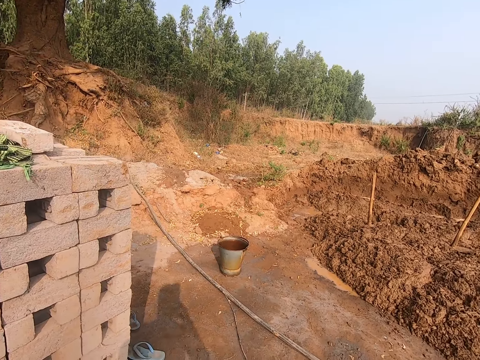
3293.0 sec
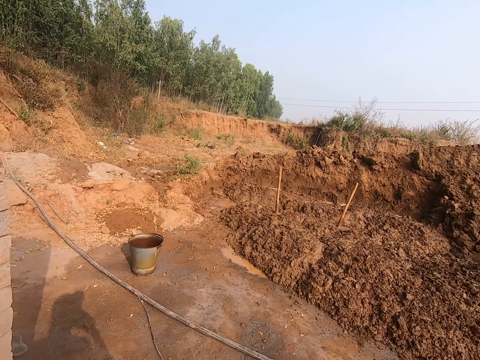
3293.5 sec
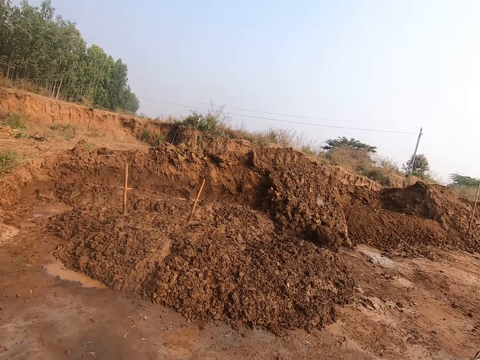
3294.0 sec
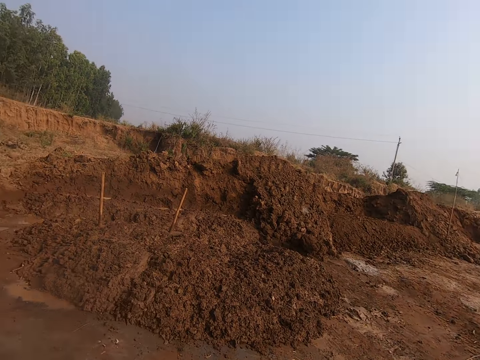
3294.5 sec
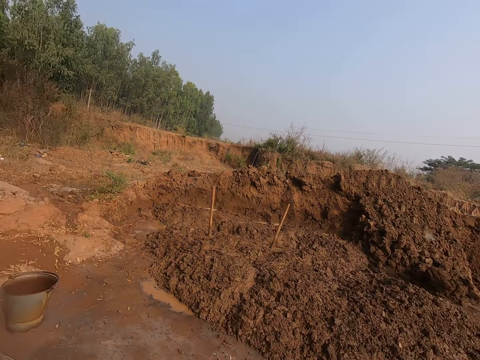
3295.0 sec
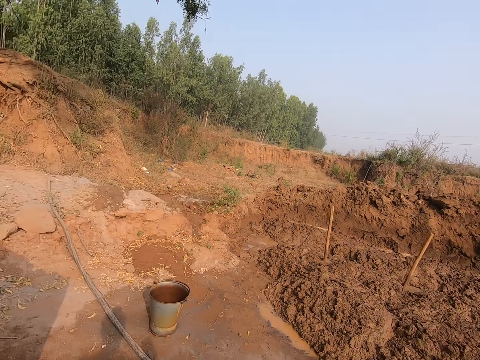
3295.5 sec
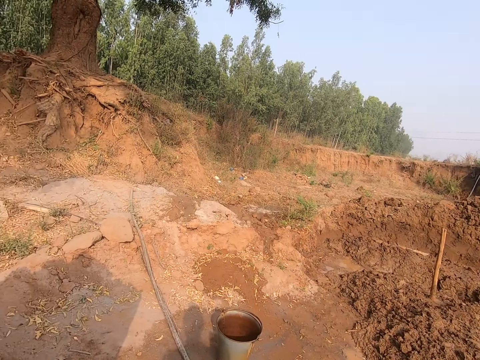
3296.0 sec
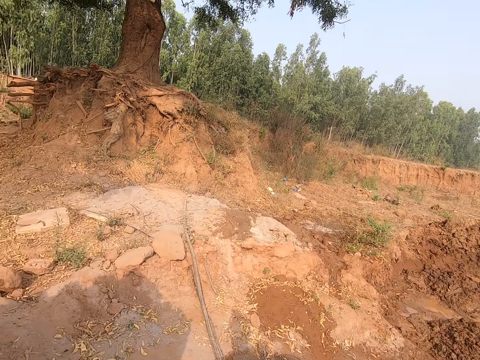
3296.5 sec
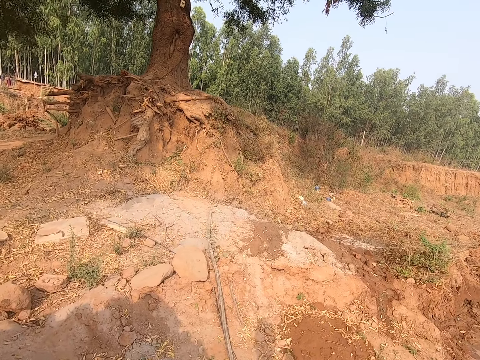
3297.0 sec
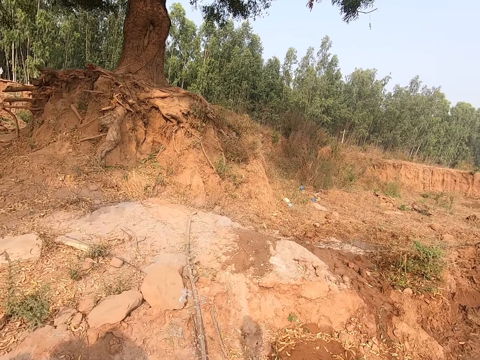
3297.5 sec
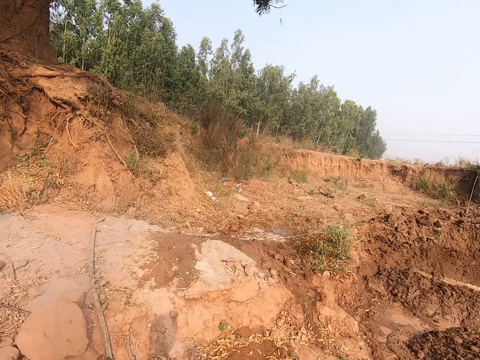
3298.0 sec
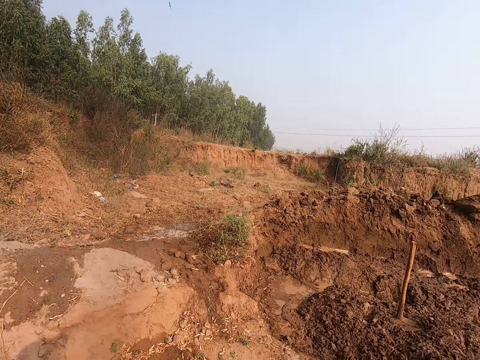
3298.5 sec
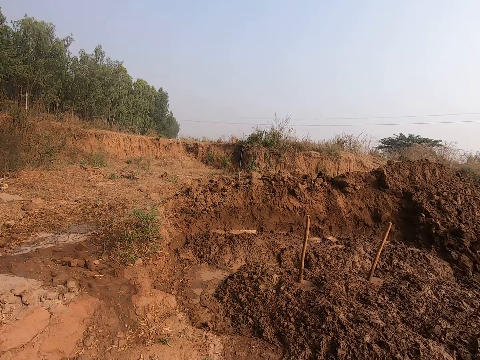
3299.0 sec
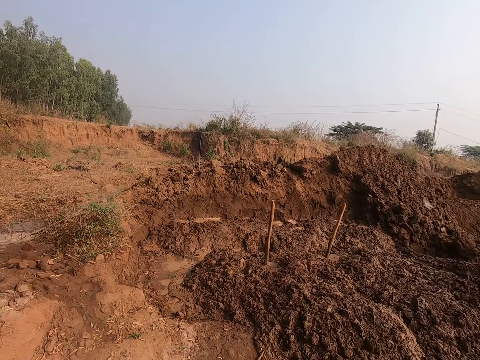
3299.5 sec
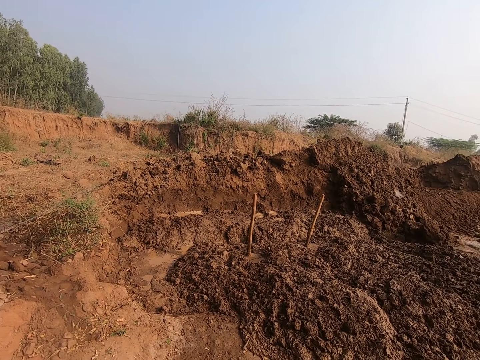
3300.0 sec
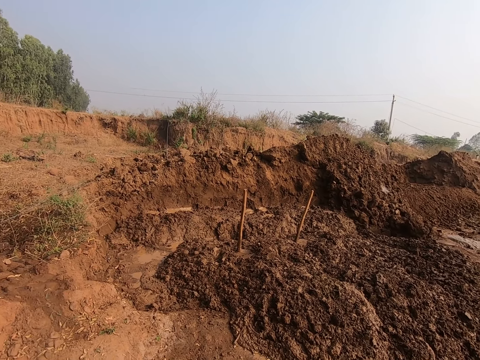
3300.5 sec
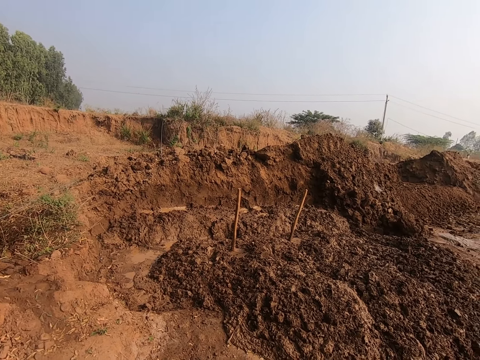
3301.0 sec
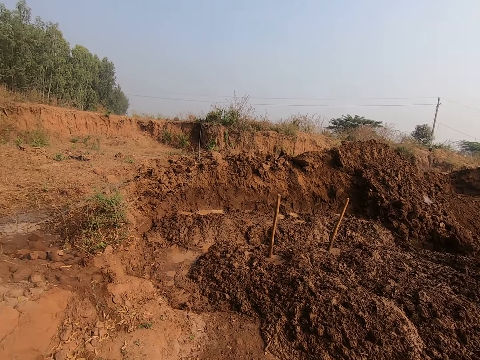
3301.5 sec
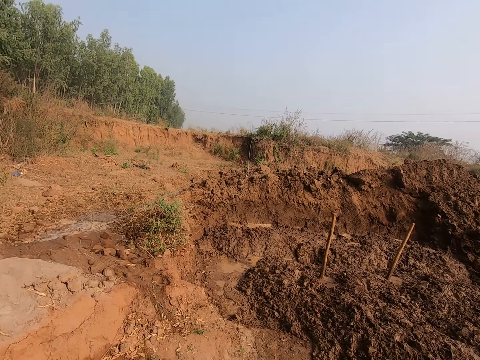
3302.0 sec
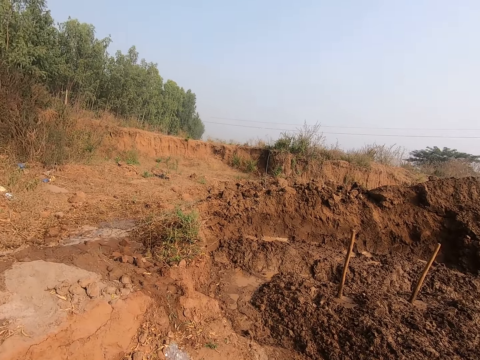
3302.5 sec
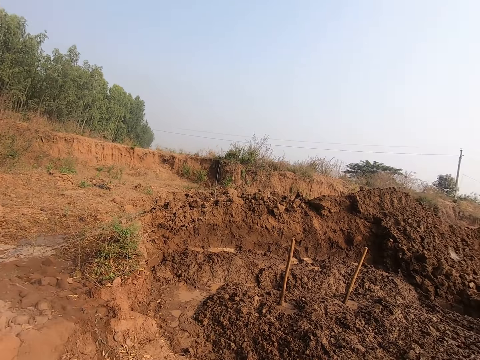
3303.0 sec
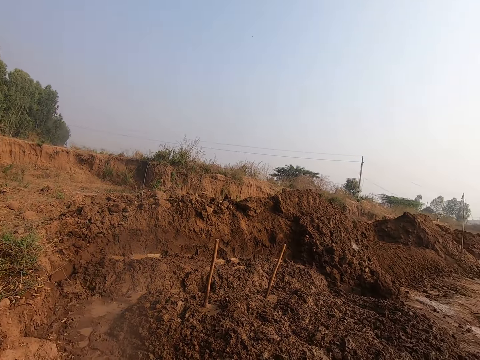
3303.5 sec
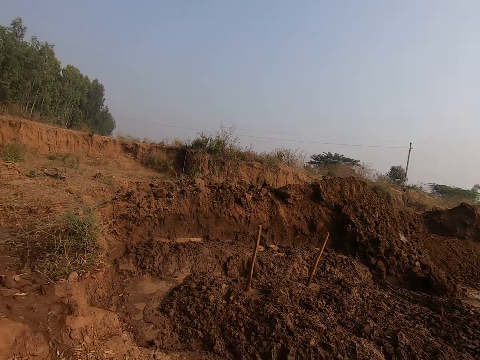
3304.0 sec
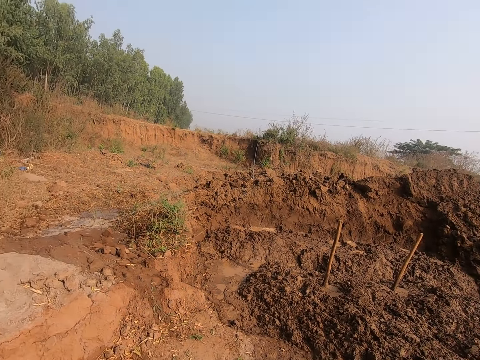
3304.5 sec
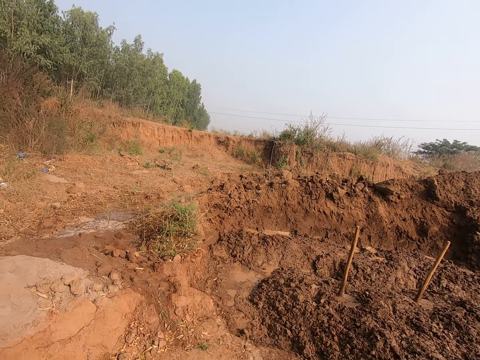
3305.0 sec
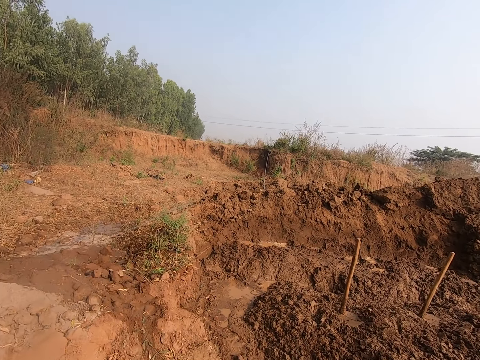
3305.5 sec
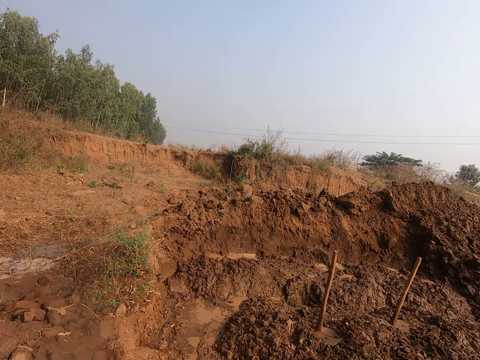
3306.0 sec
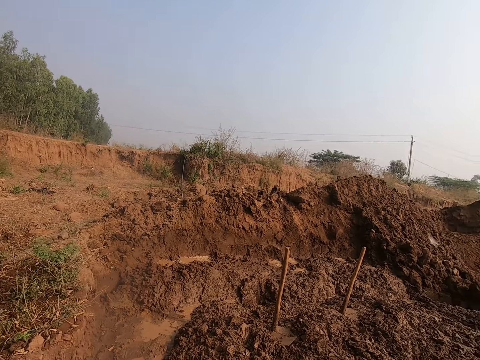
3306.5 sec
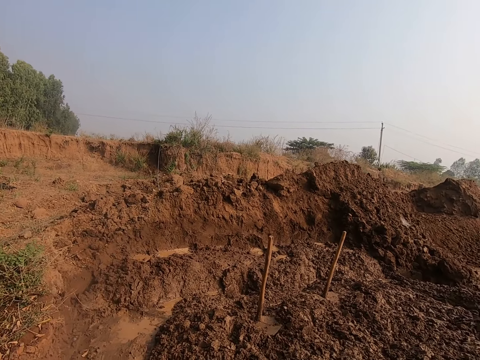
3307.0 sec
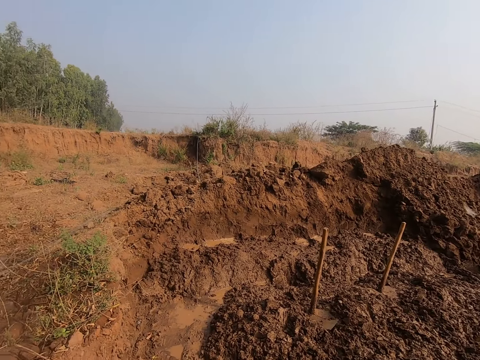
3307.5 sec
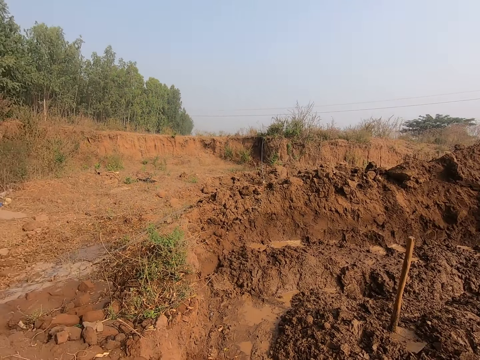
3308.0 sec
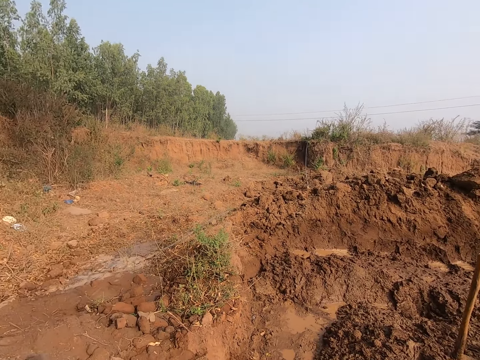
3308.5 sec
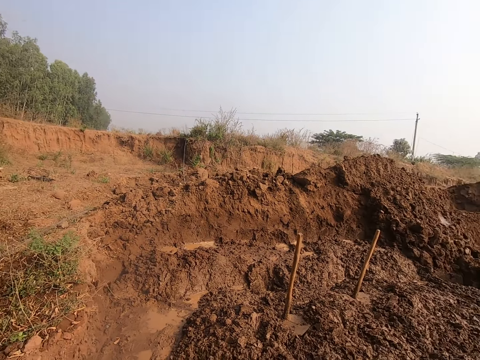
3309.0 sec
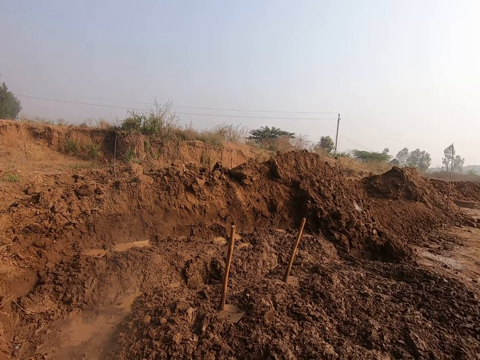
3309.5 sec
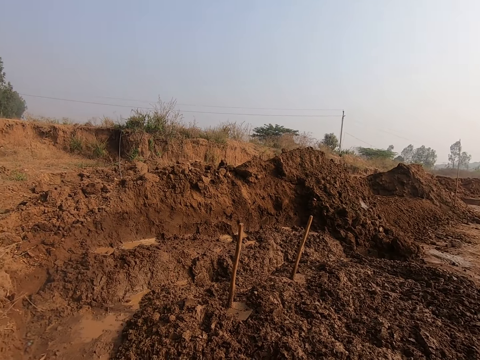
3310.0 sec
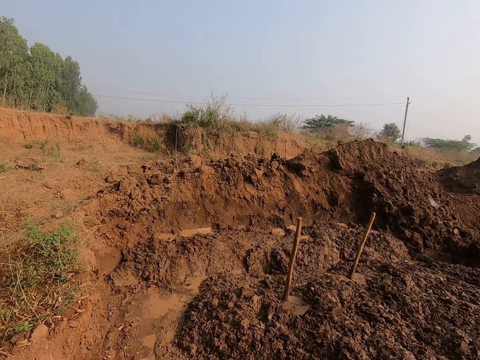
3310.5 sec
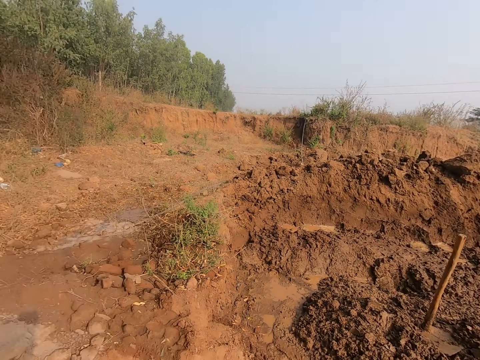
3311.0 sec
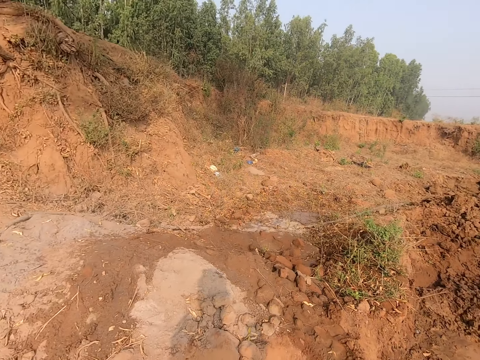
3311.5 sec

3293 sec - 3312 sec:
The camera wearer drinks the water. He looks around the area. He pours water on the ground. He spits water out from his mouth onto the ground. He converses with a woman.

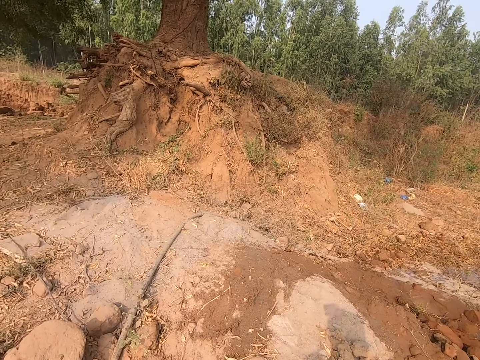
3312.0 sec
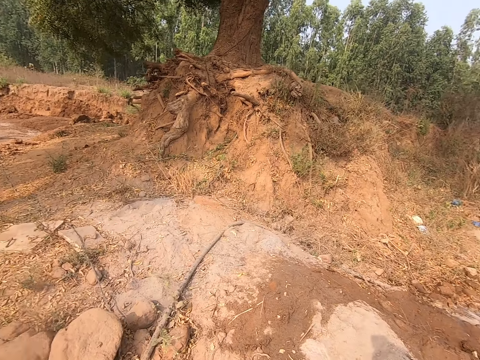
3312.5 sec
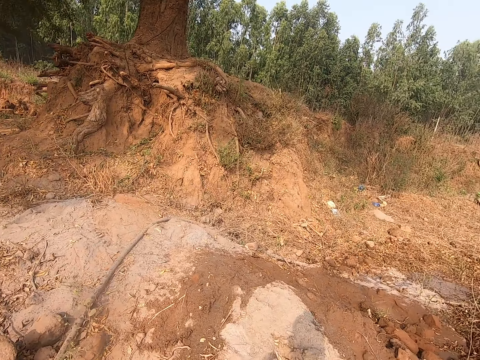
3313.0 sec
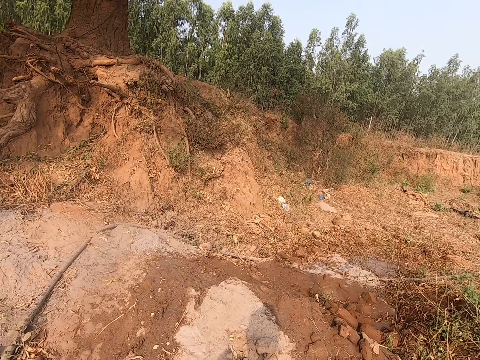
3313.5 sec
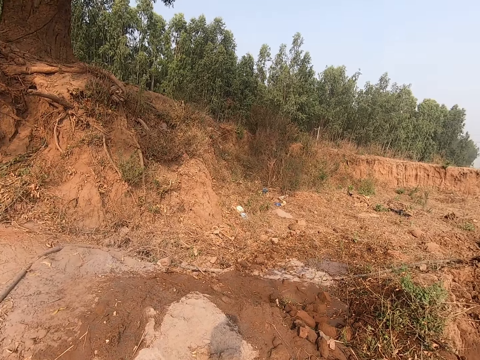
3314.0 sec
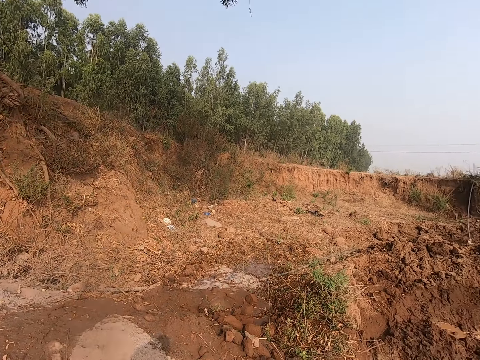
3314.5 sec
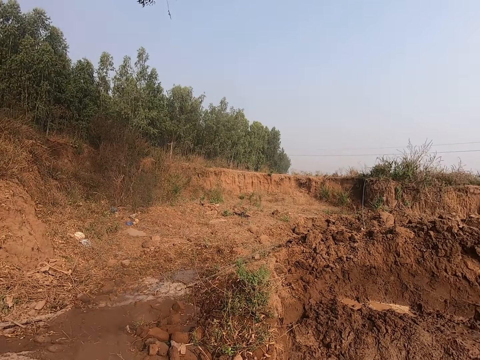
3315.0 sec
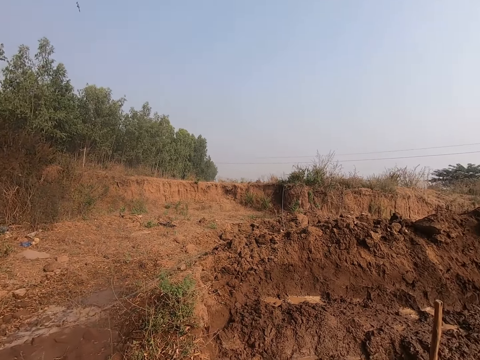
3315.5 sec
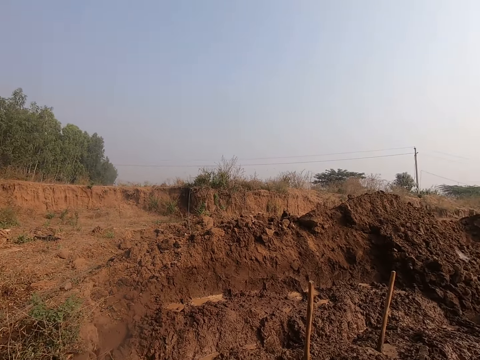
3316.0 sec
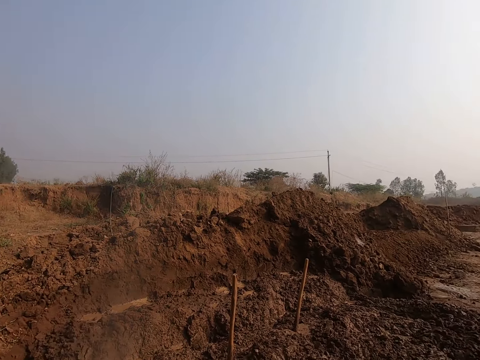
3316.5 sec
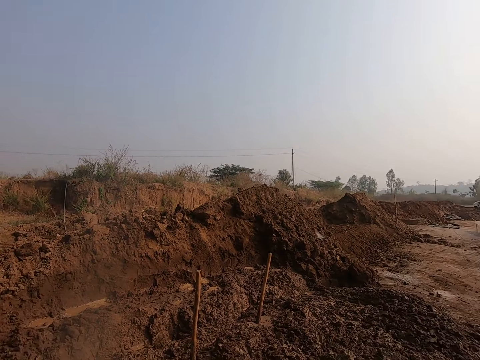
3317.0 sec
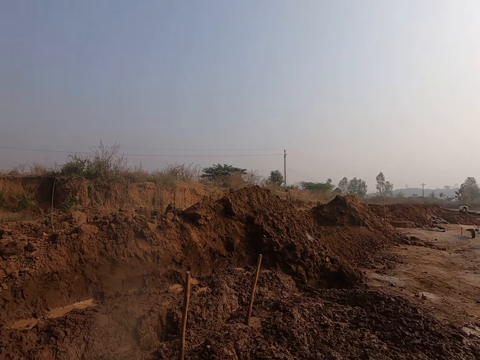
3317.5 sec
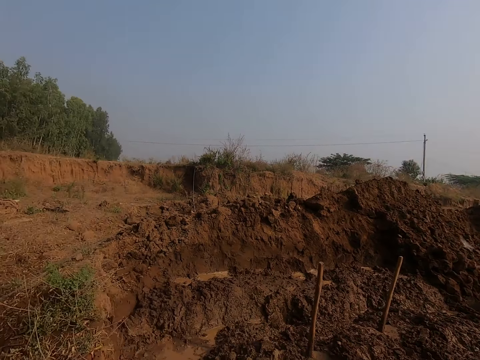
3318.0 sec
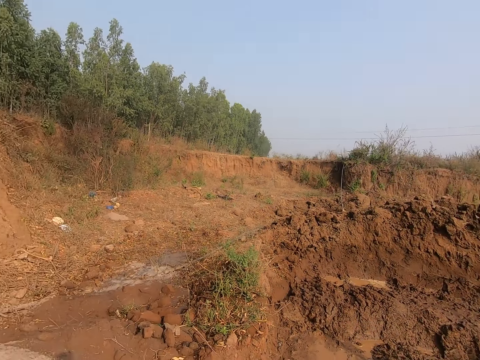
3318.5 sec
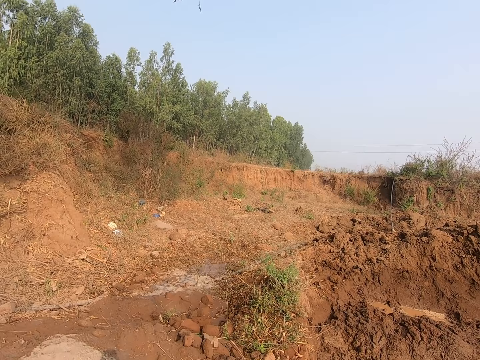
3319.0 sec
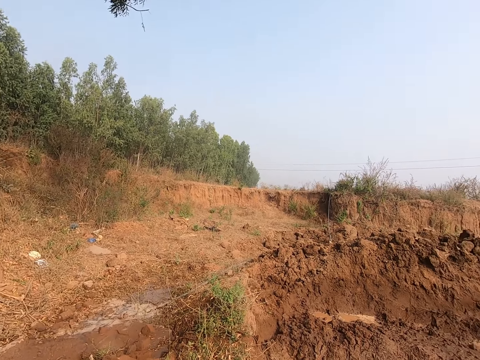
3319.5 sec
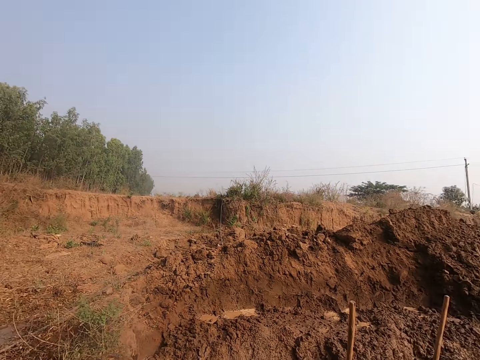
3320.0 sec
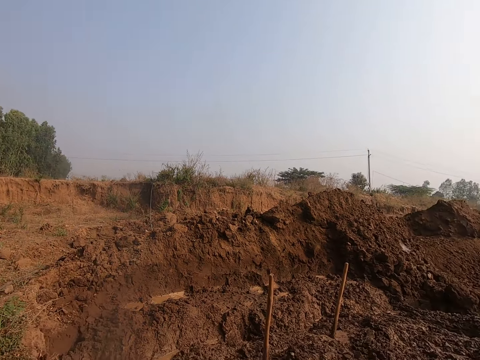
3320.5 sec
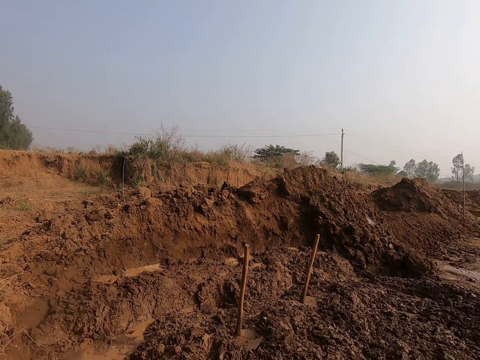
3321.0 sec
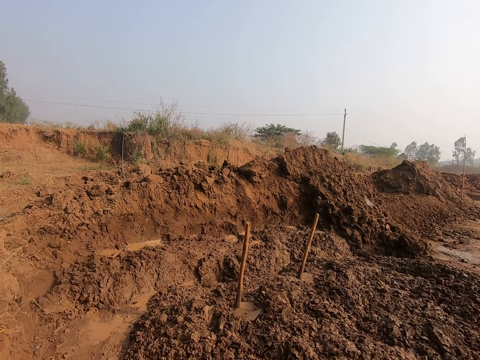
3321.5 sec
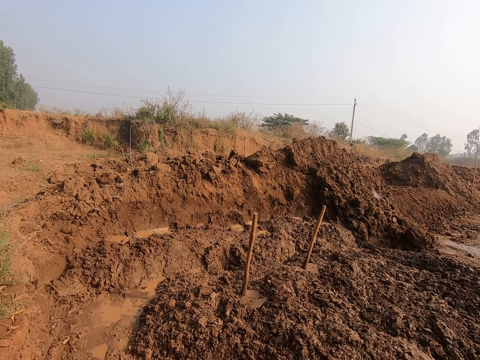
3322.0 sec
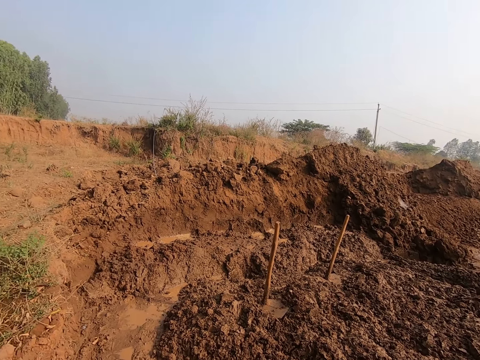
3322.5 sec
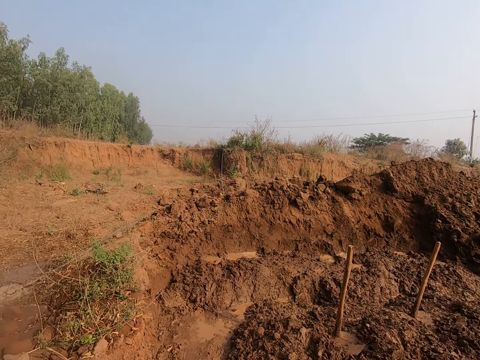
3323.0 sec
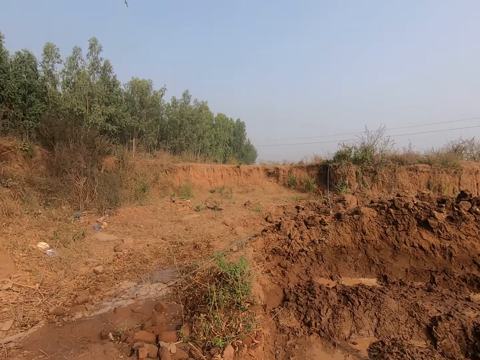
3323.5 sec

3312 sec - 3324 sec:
The camera wearer talks to a person. They look around the area.
